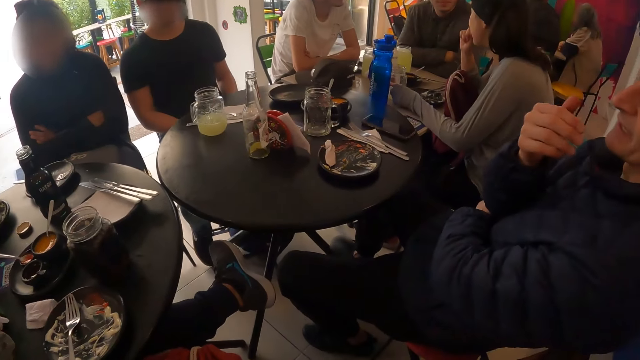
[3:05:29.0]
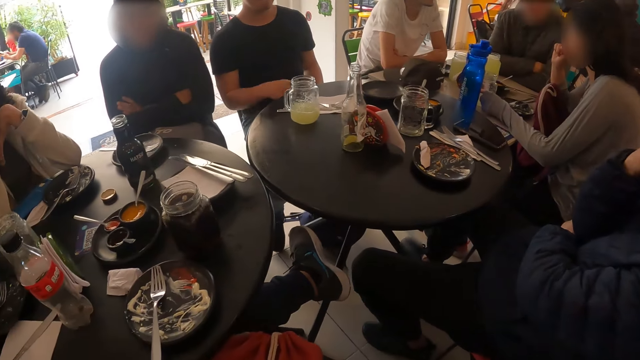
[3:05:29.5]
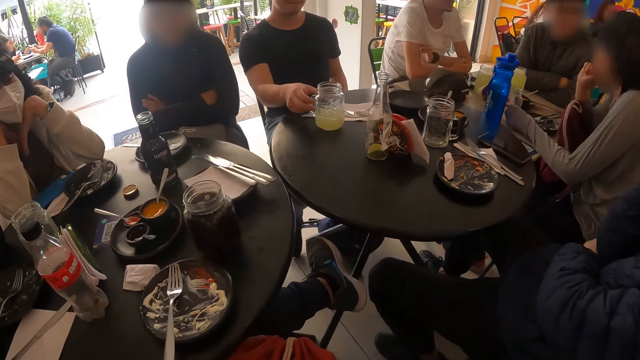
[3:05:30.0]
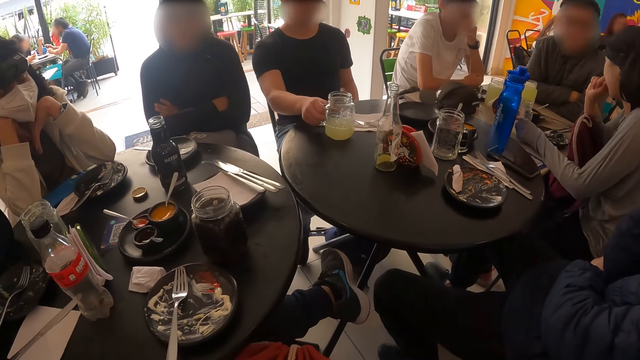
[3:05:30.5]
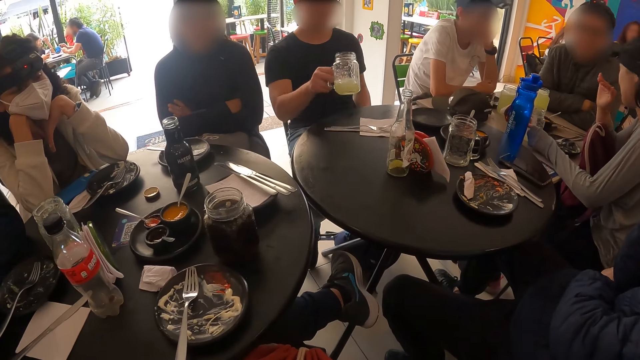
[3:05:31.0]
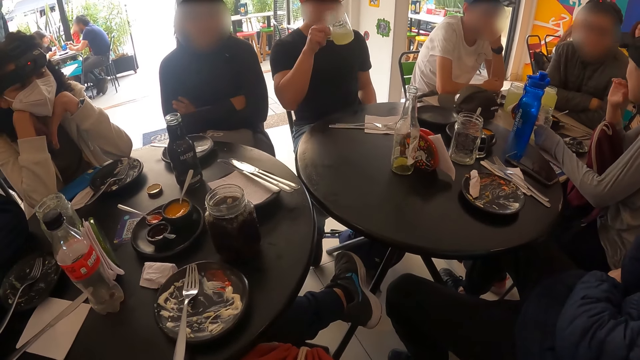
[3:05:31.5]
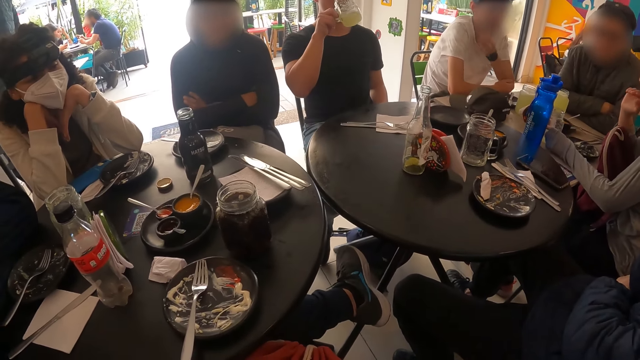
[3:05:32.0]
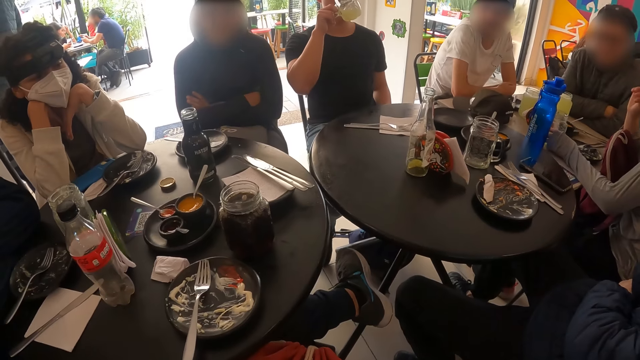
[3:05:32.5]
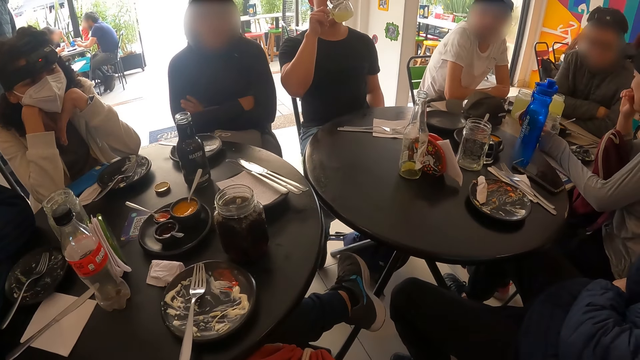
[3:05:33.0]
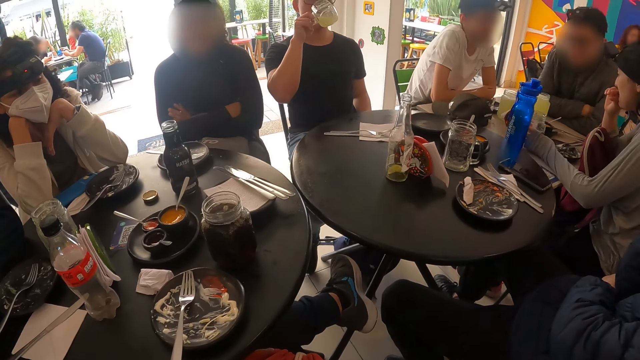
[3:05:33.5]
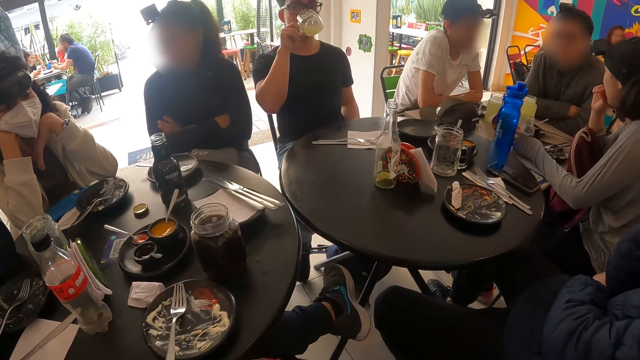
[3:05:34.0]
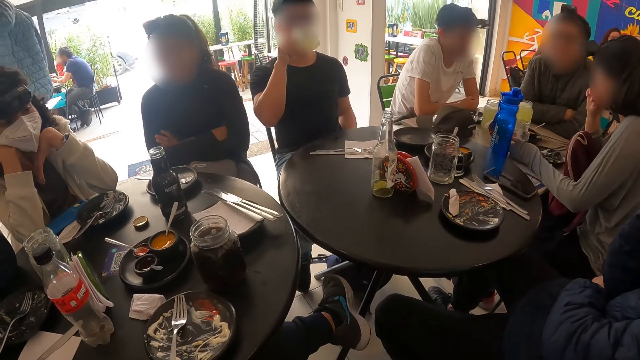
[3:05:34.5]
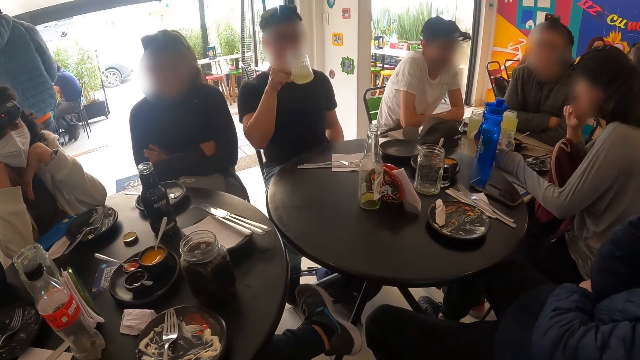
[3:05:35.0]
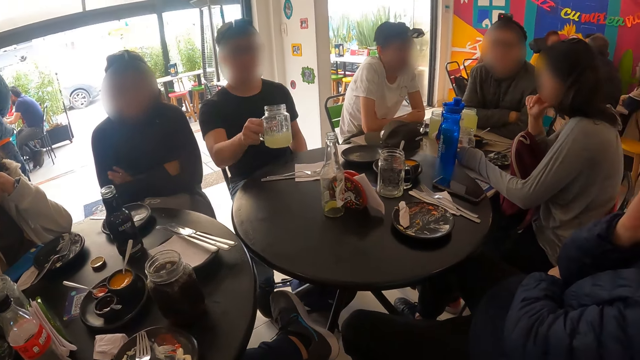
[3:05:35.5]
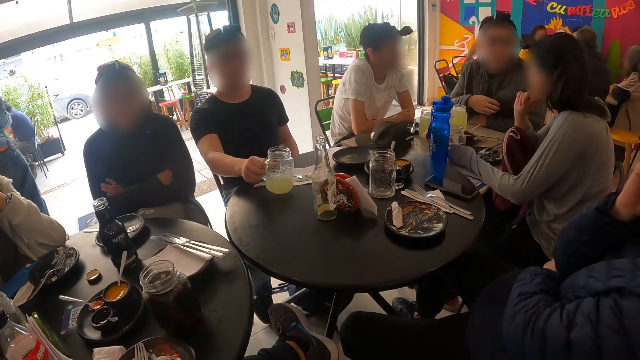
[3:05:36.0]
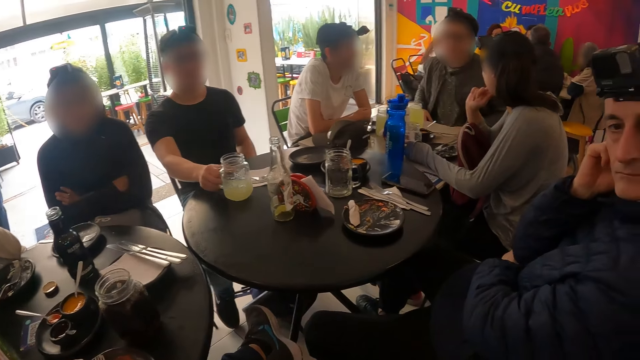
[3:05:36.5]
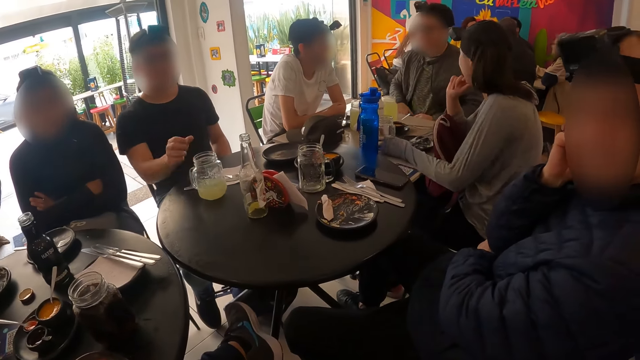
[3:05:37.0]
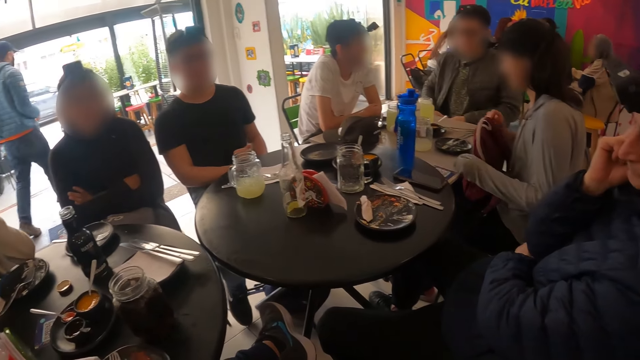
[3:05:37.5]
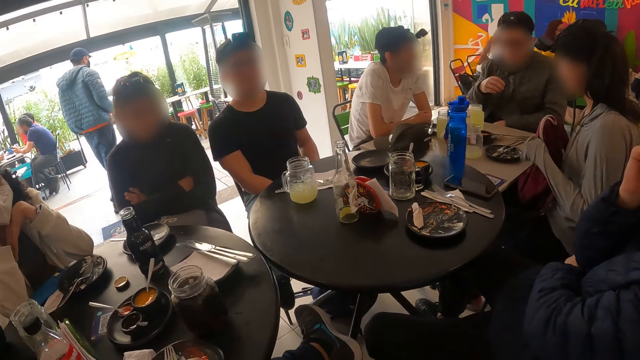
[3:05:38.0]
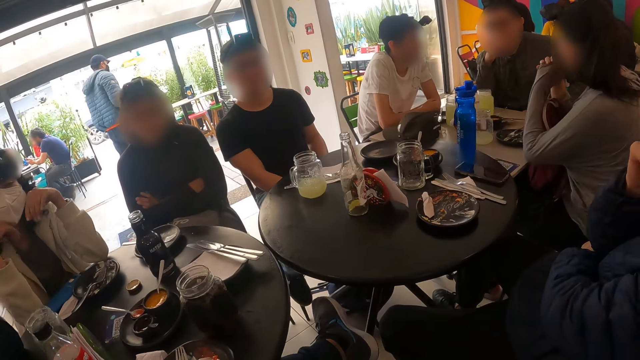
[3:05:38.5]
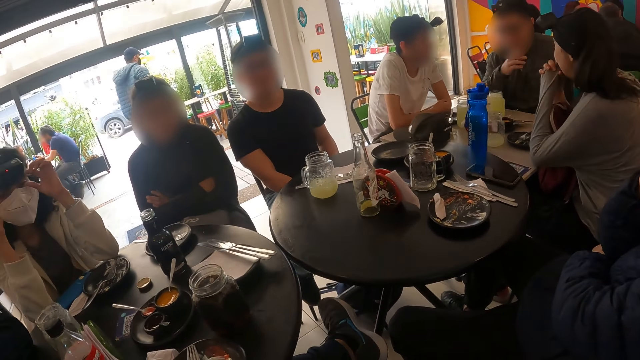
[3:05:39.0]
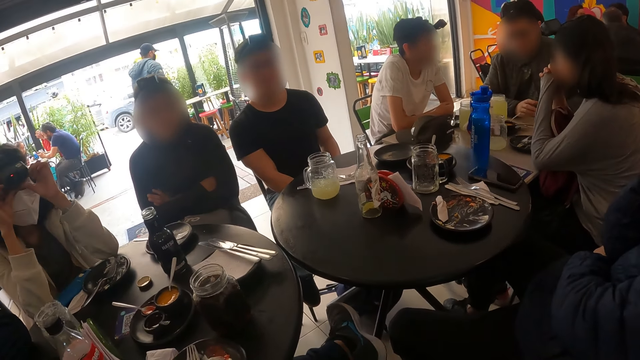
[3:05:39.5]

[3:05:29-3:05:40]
The man picks up a glass cup from the table with his right hand. The man drinks from the glass cup in his right hand. The man drops the glass cup in his right hand on the table.

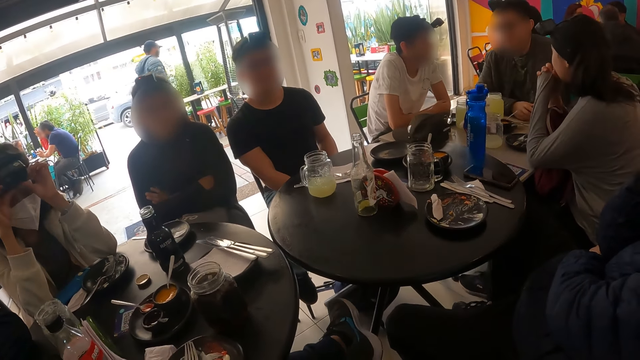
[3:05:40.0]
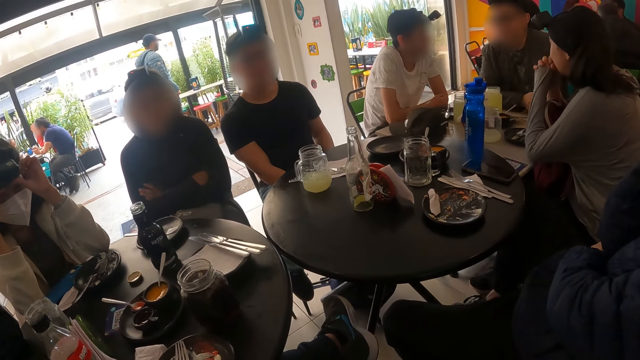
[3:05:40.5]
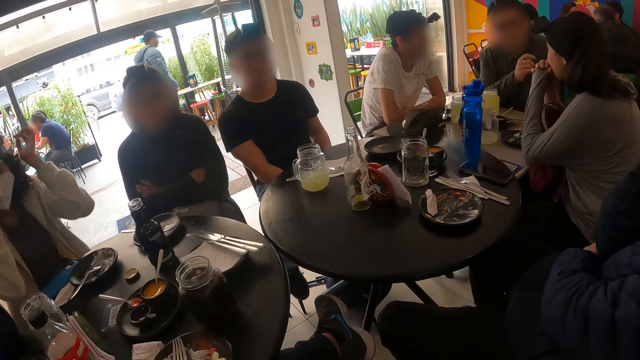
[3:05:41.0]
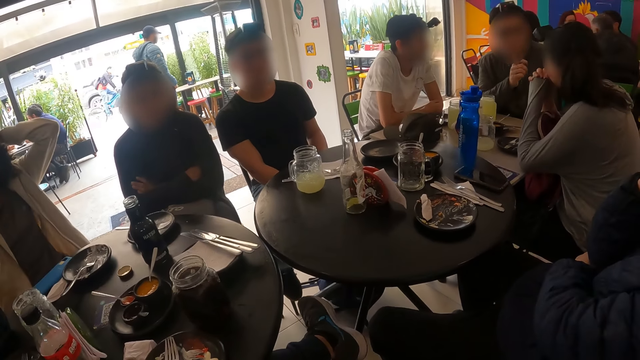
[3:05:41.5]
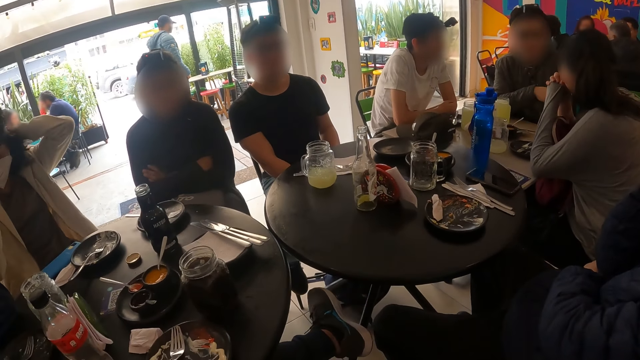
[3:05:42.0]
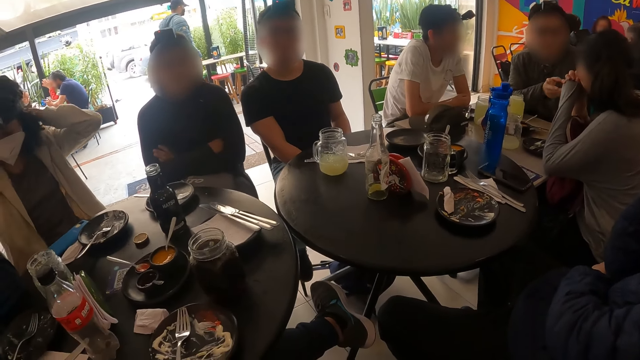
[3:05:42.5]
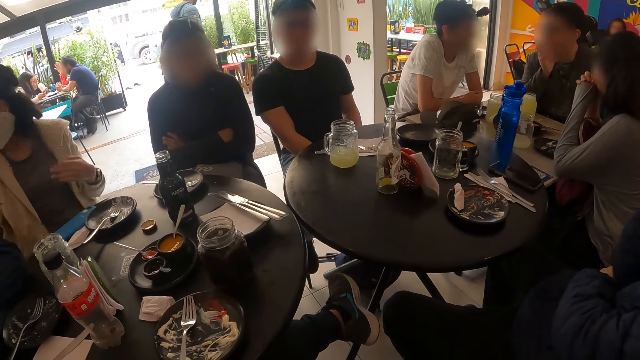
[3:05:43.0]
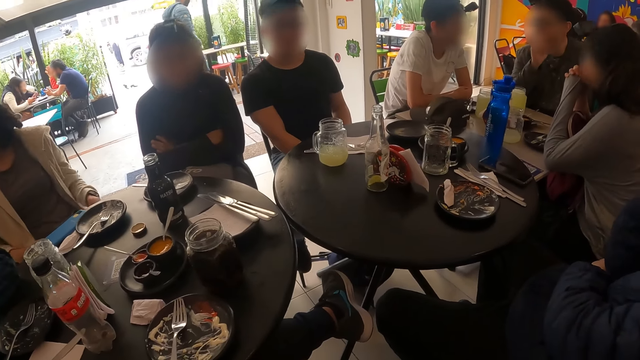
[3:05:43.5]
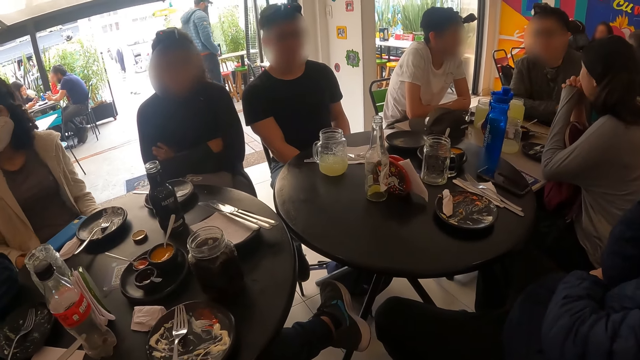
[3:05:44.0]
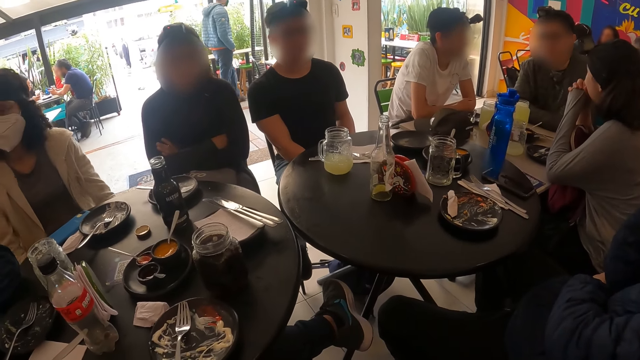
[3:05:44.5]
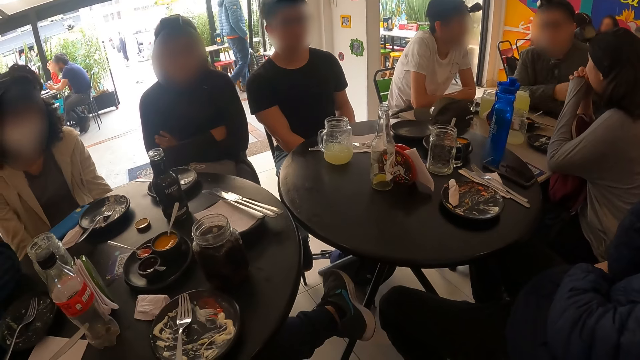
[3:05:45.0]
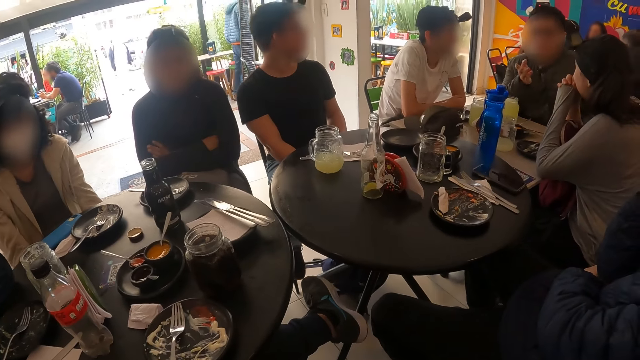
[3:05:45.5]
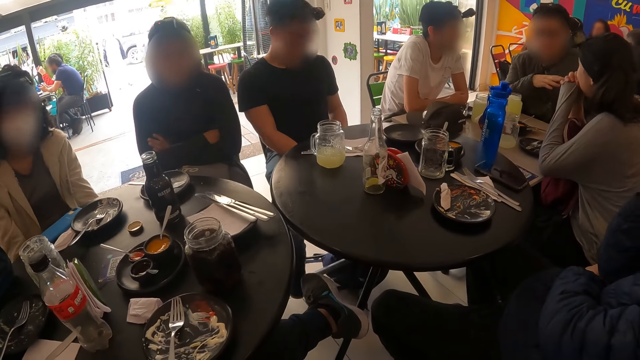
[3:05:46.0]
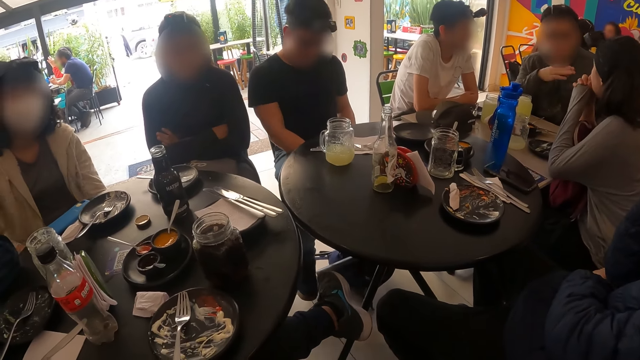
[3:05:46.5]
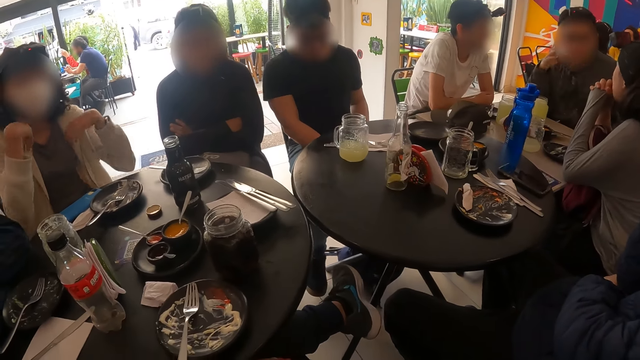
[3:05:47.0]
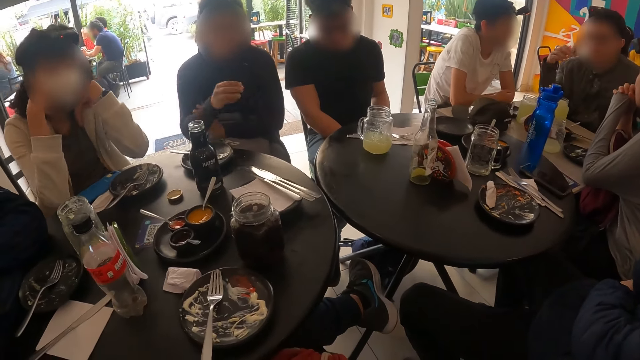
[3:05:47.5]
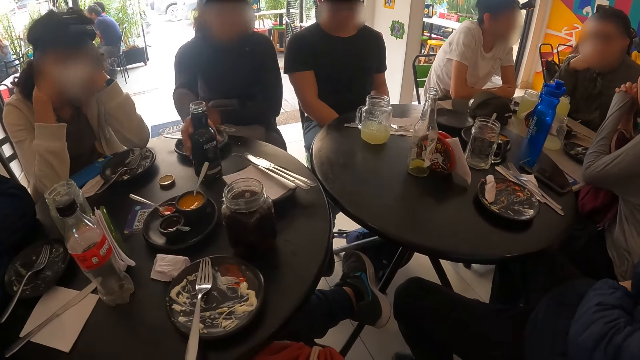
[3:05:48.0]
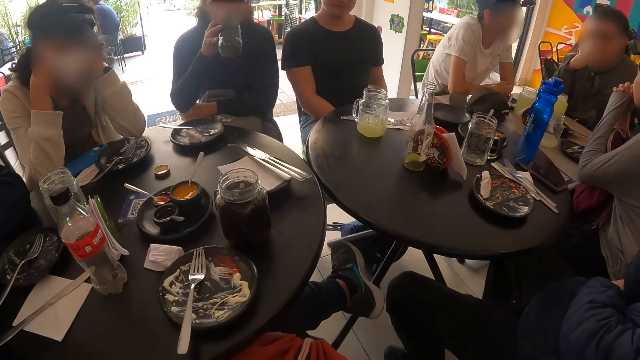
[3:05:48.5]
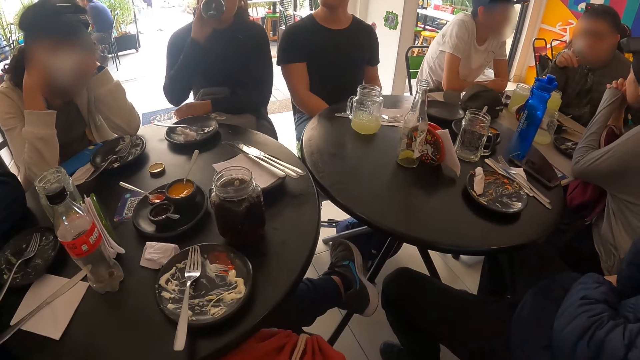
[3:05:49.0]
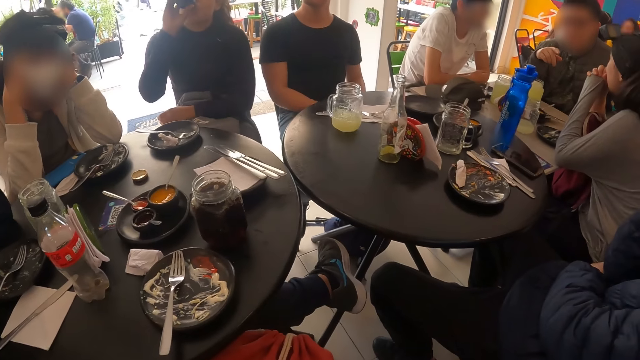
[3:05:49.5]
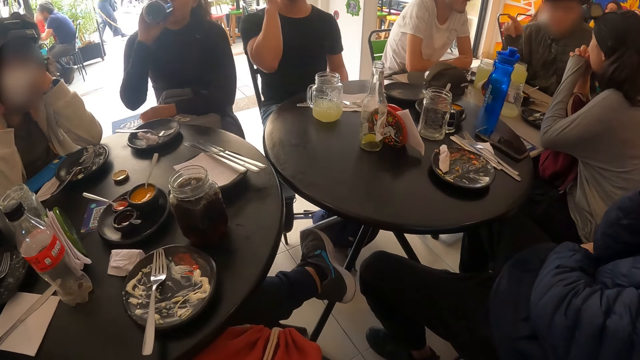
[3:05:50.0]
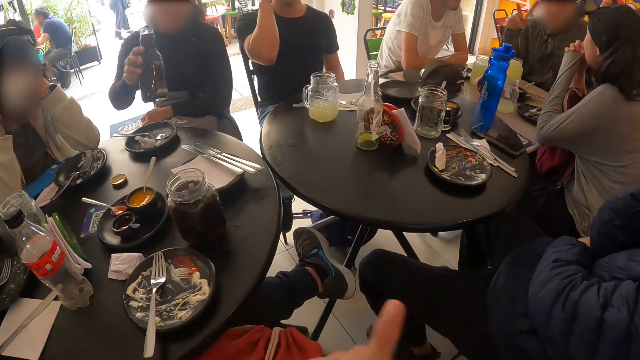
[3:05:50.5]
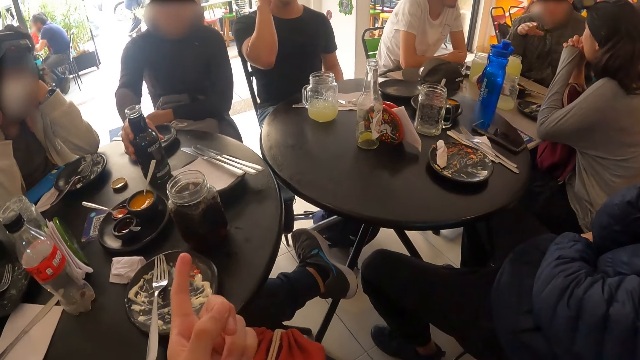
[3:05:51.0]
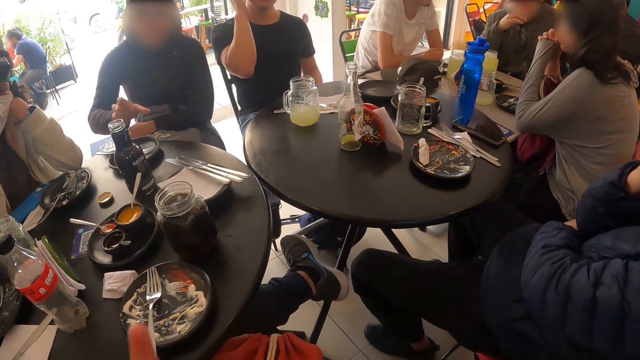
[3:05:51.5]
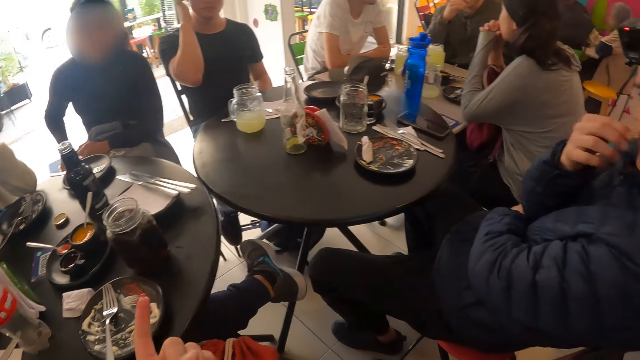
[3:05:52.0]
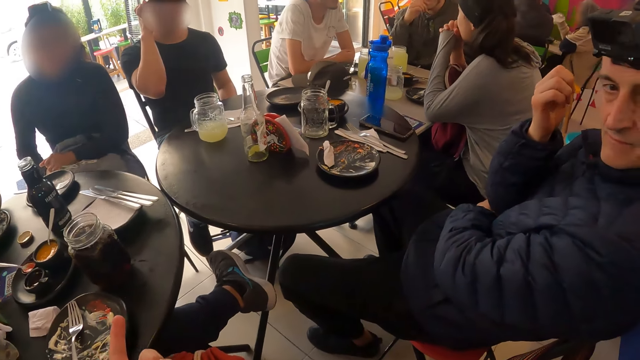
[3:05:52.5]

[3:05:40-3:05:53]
A woman adjusts her hair with both hands. Another woman picks a bottle from a table with her right hand. The other woman drinks from the bottle in her right hand. The other woman drops the bottle in her right hand on the table.
